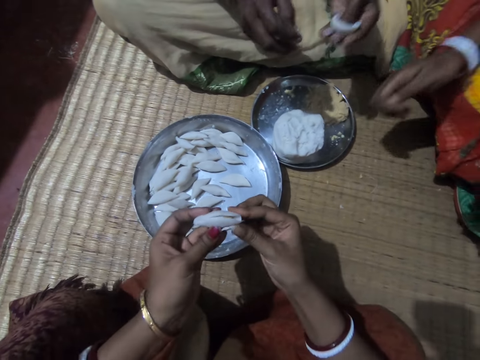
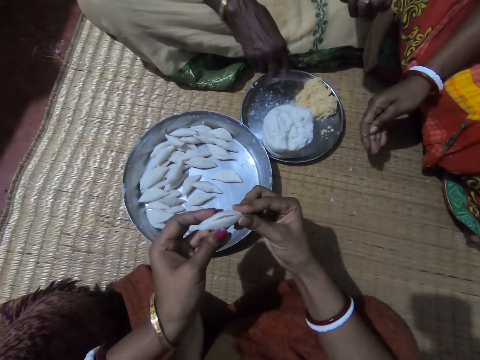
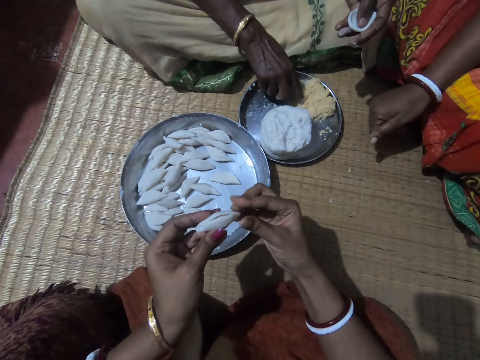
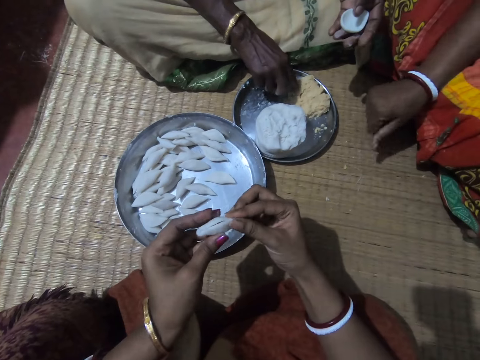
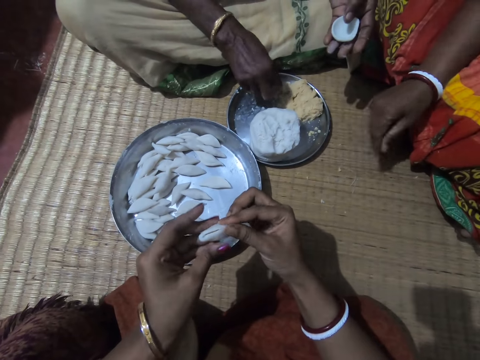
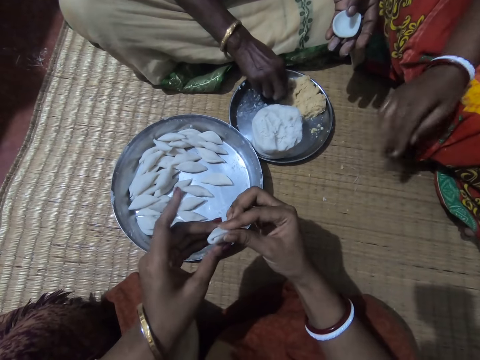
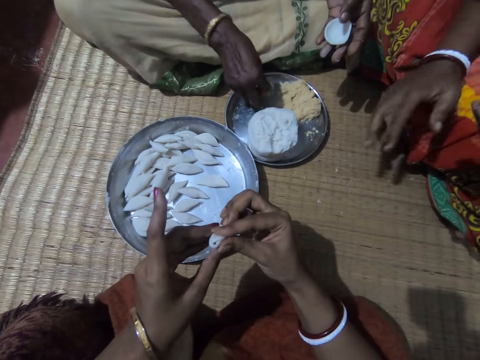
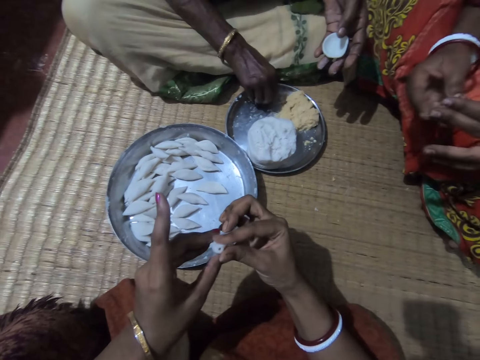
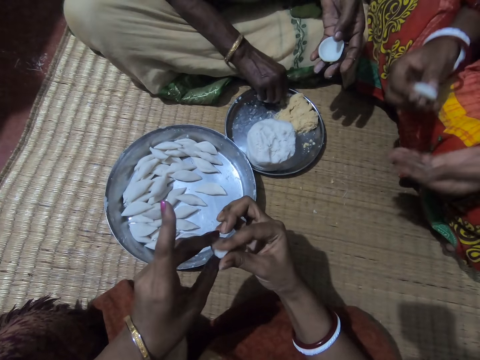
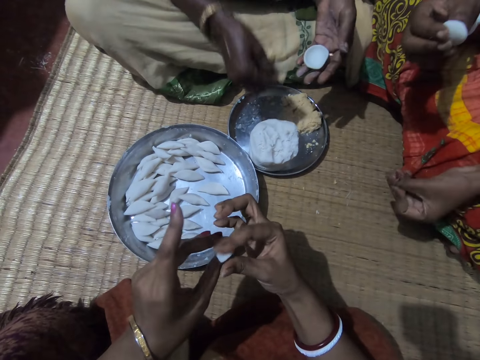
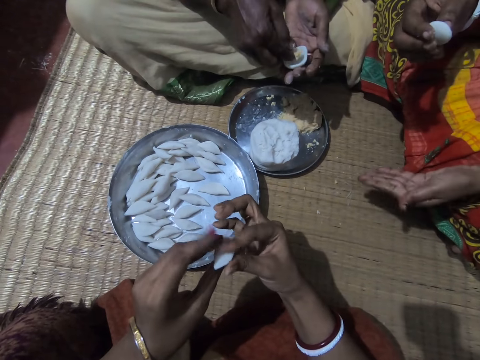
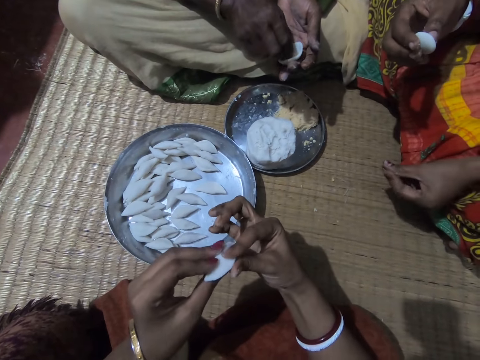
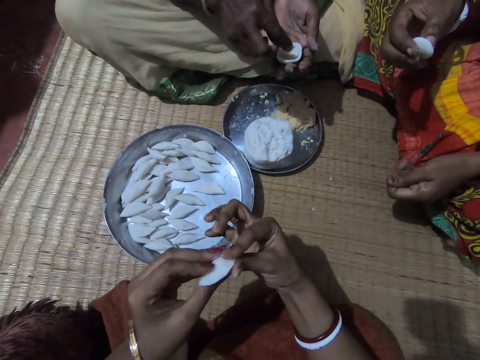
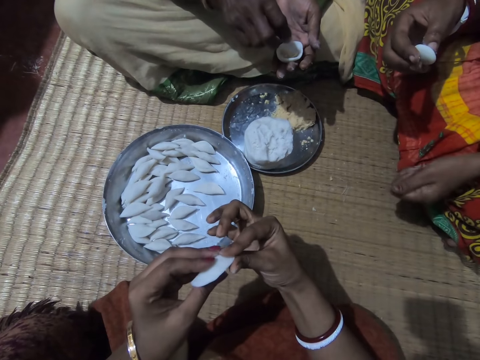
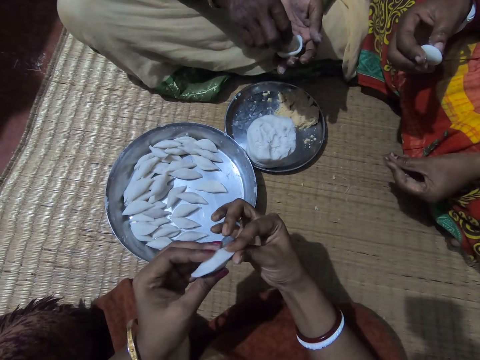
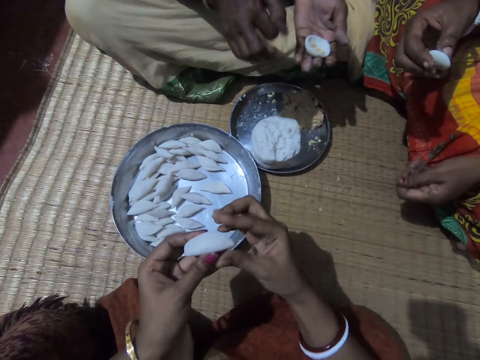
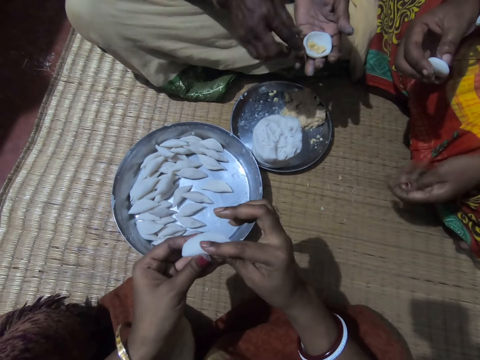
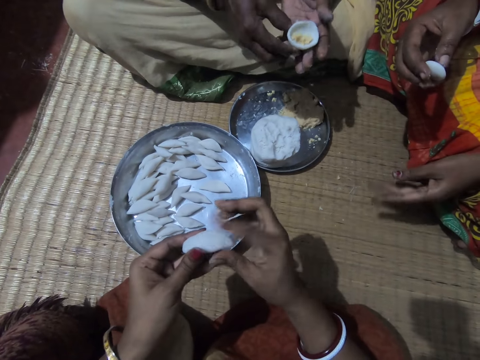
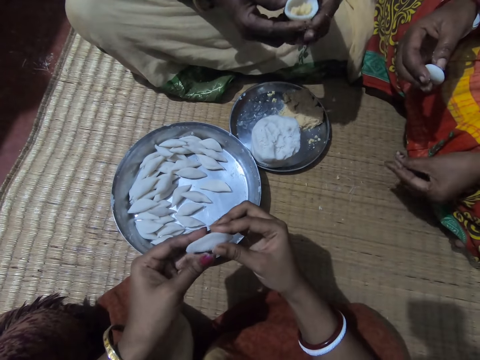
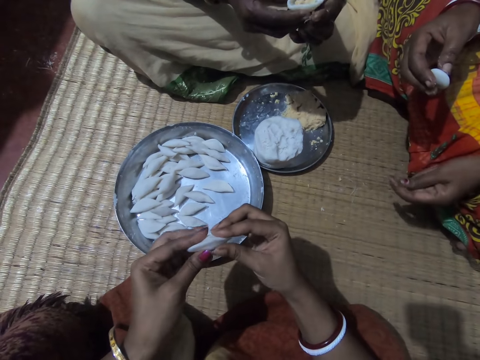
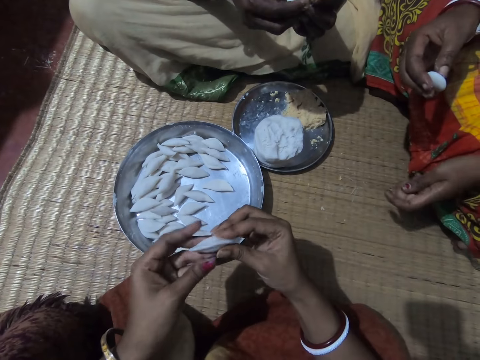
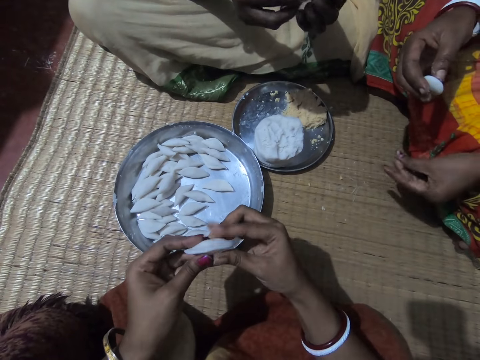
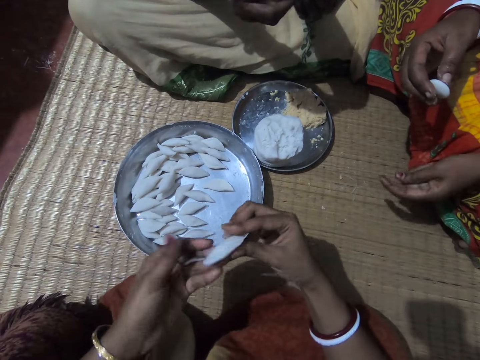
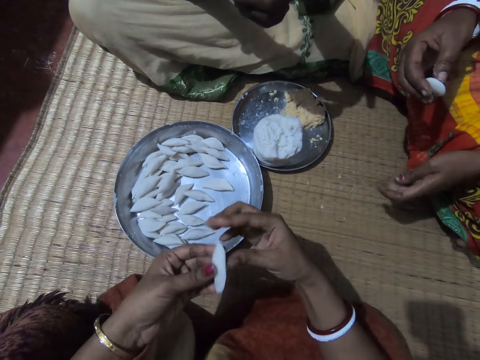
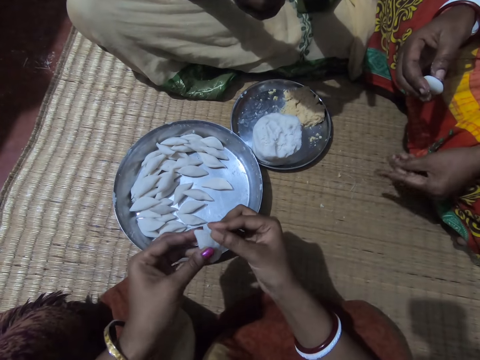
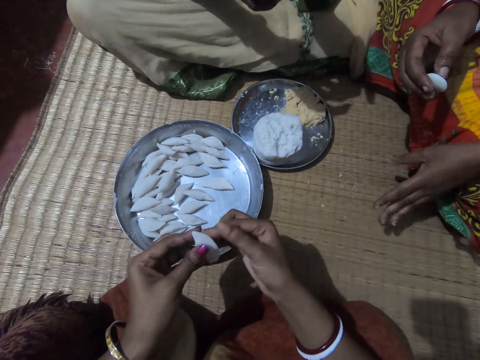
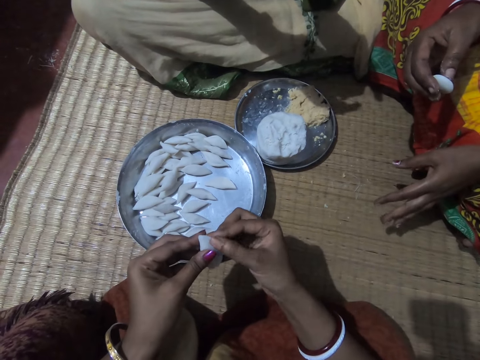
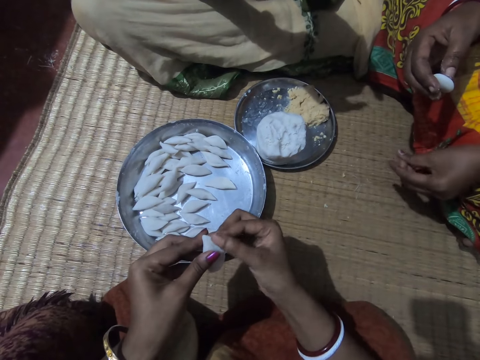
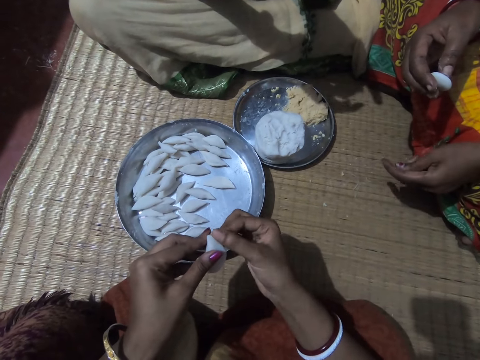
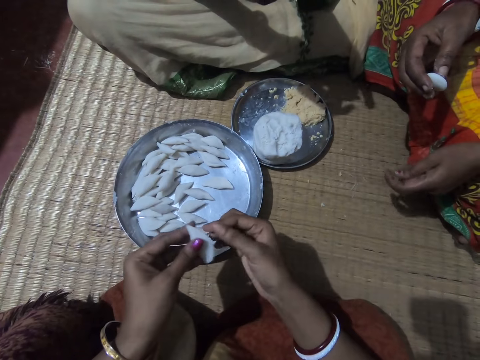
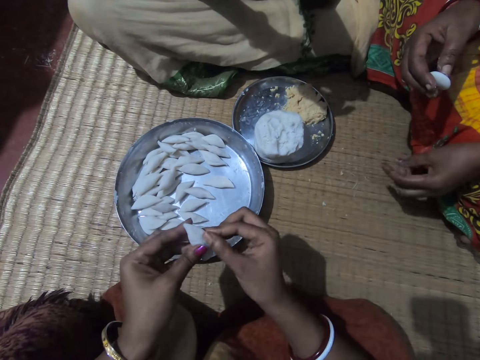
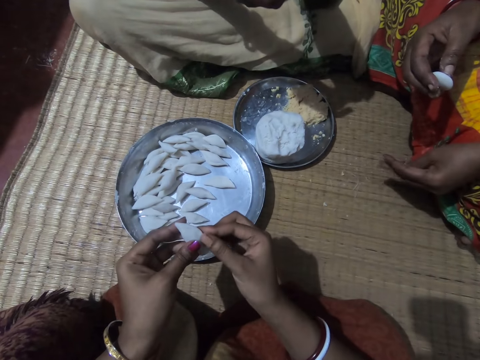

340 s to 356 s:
A lady holds dough in her left hand. A woman wipes her hand and shakes her hand on the mat. The camera wearer rolls the dough in her hands. The lady takes up some corn meal from the plate with her right hand. The woman picks up the dough with her right hand and wipes her left hand. The lady puts something in the dough piece in her hands. The camera wearer interacts with the woman. The lady shakes her hand on the tray. The camera wearer rolls the dough in her hands. The woman wipes her left hand. The lady rolls the dough in her hands. The woman moves her right hand.

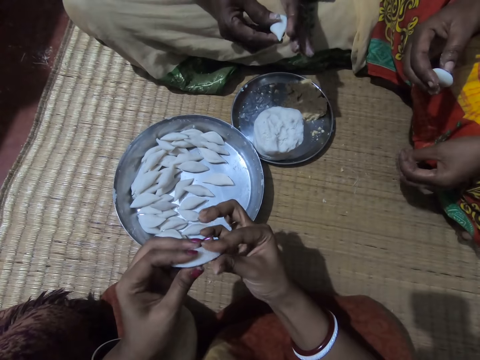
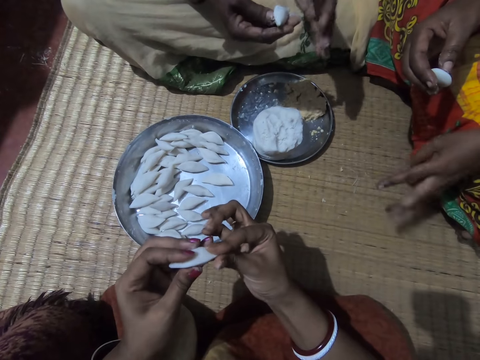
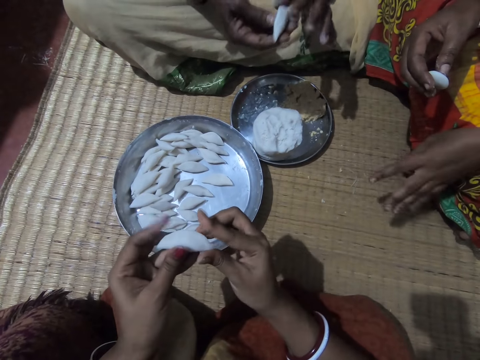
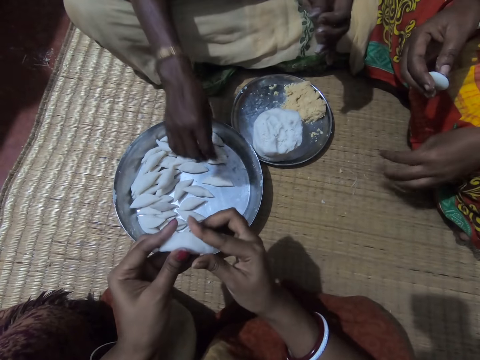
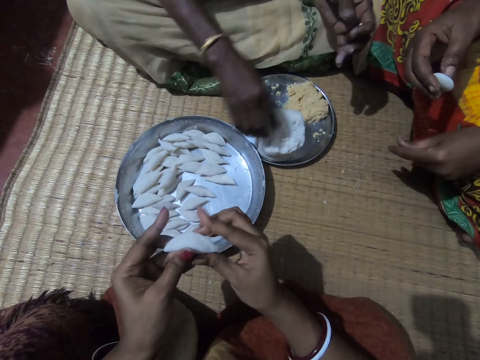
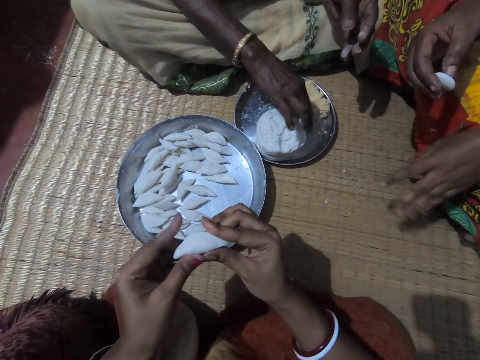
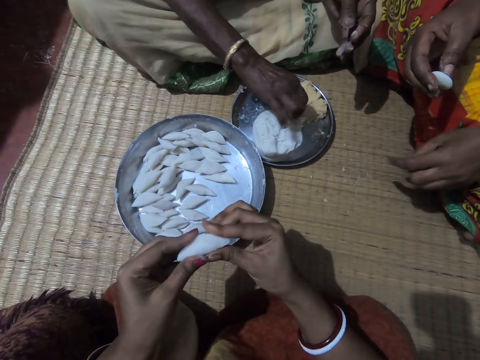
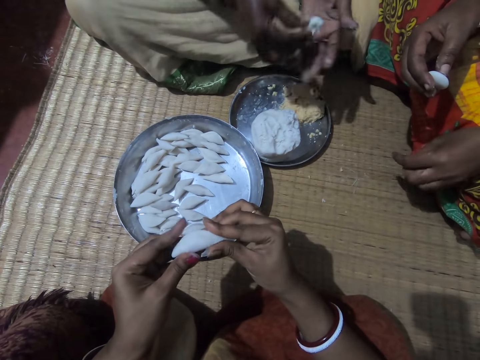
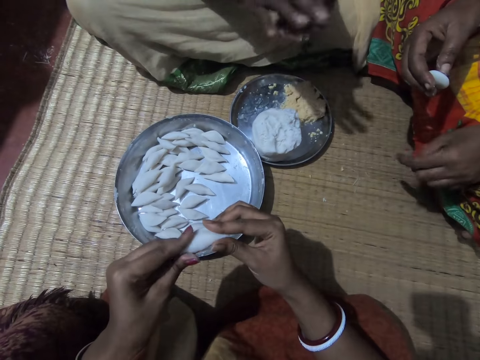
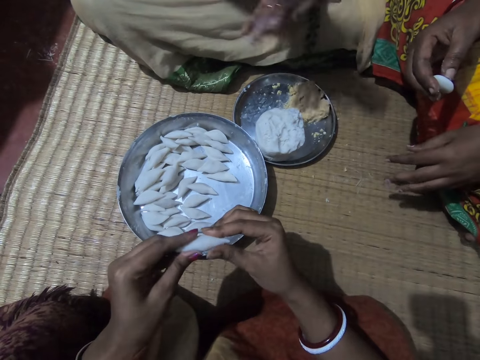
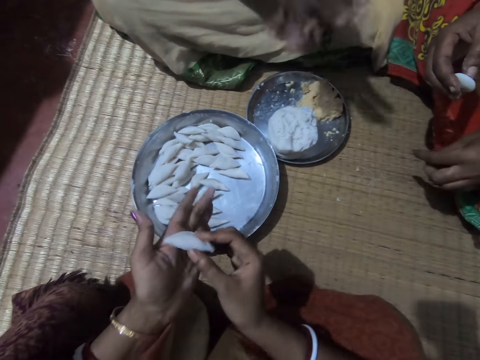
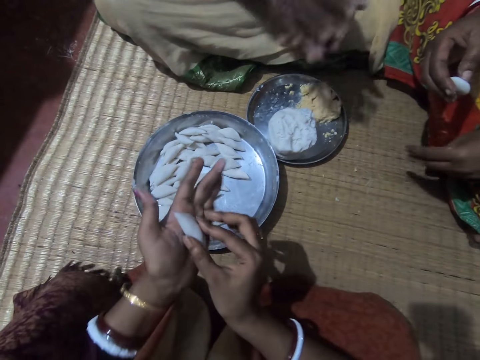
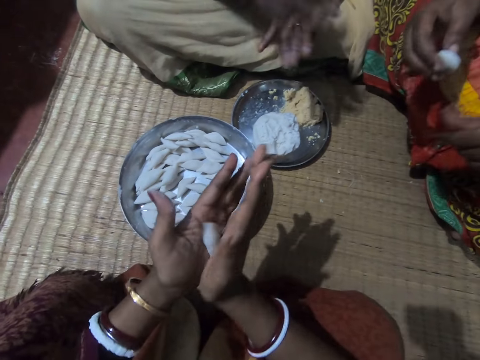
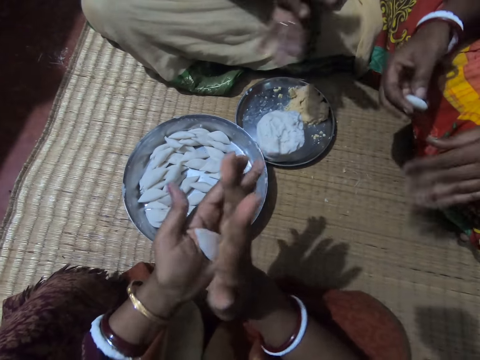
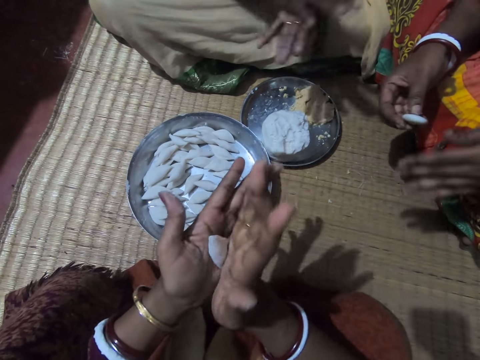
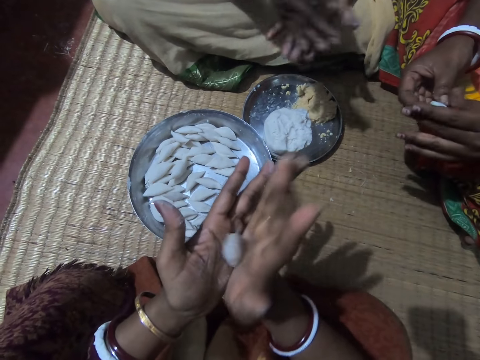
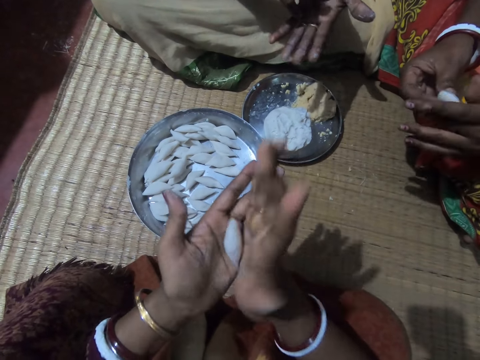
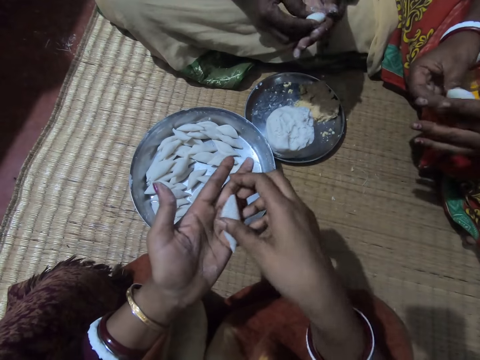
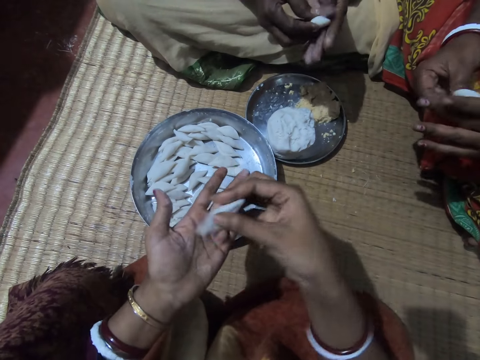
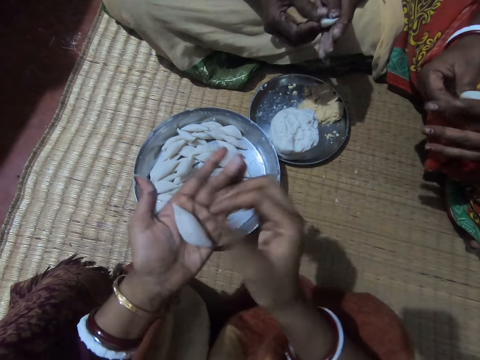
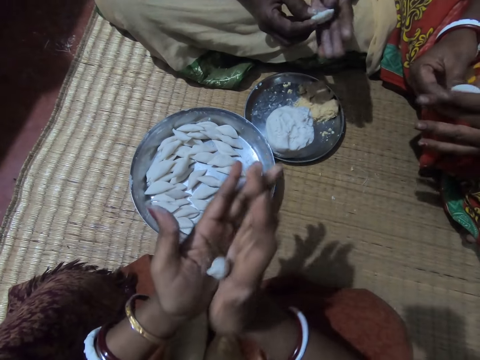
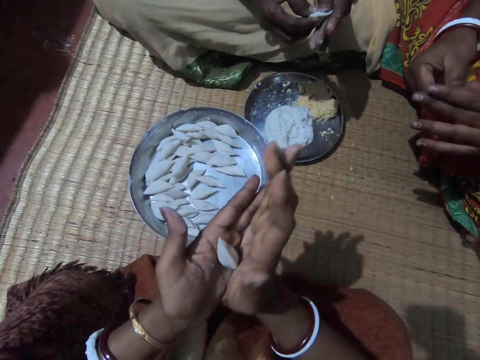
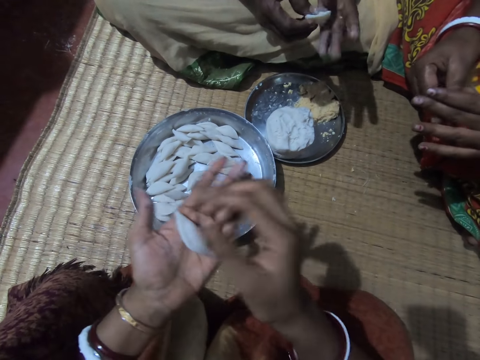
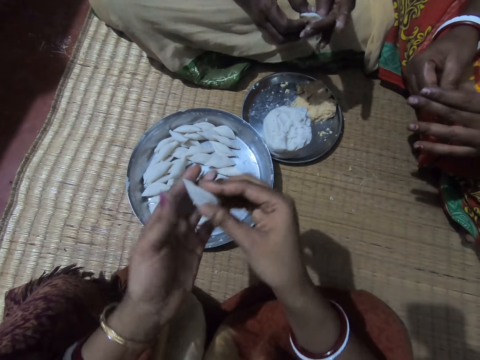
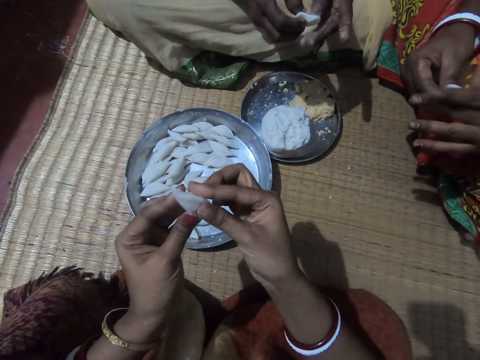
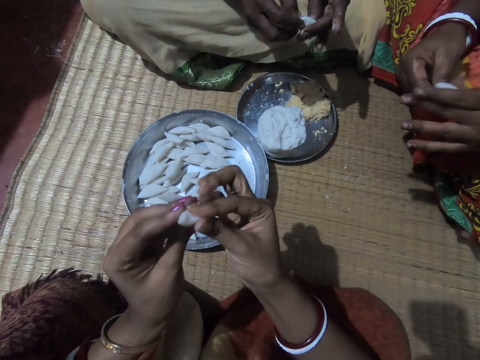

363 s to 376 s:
A lady drops the rolled corn flour in the plate with her right hand. Another lady wipes her left hand. The first lady cuts a dough piece from the tray. The camera wearer rolls dough in her hands. The first lady takes some corn meal from the plate with her right hand, shifts the piece to her left hand and rolls the corn flour with both hands. The other lady wipes her left hand. The camera wearer rolls the dough in her hands. The other lady rolls the dough piece in her hands. The camera wearer rolls the corn flour with both hands.
